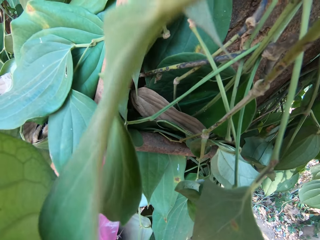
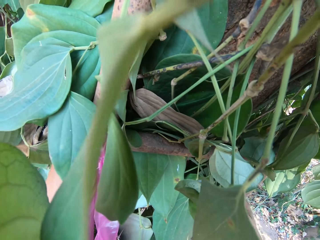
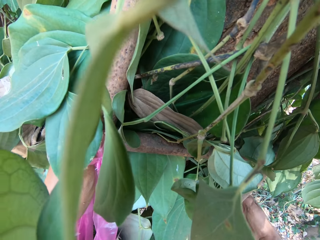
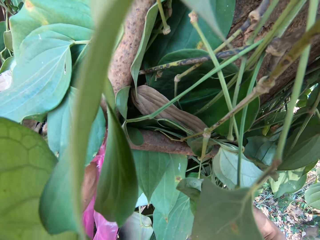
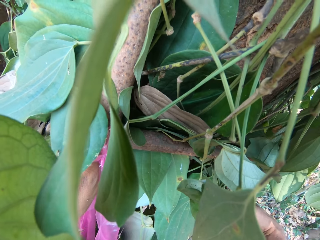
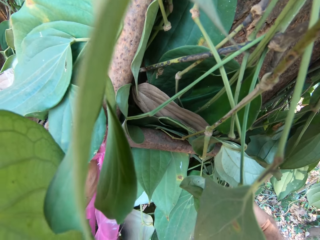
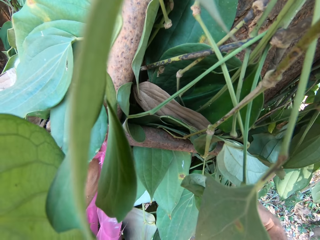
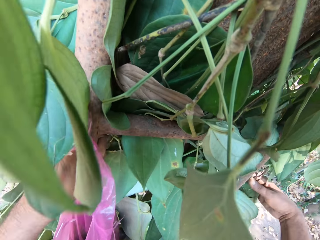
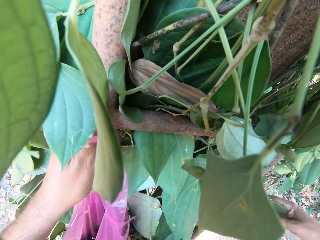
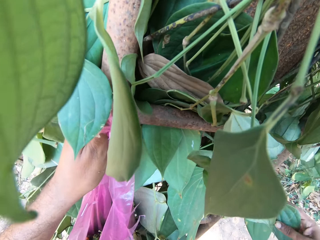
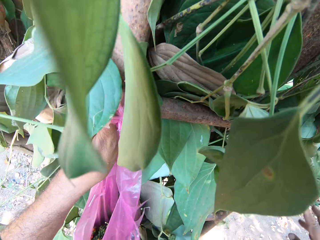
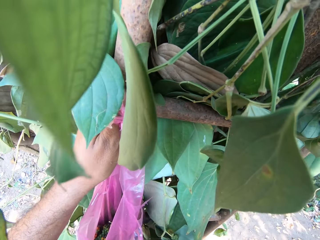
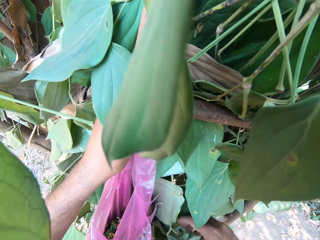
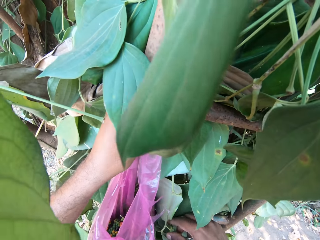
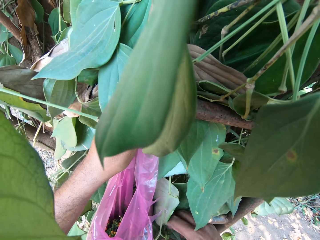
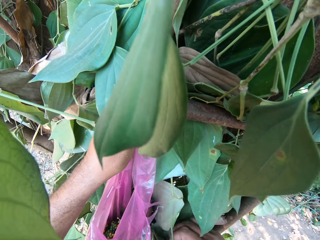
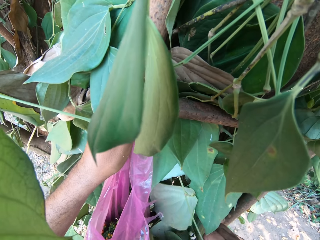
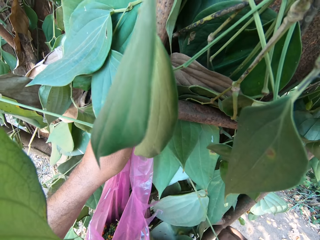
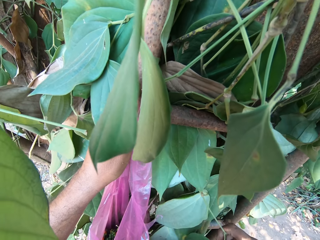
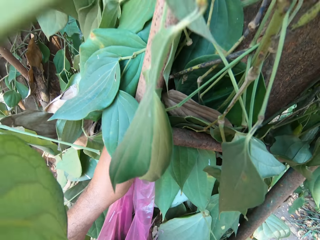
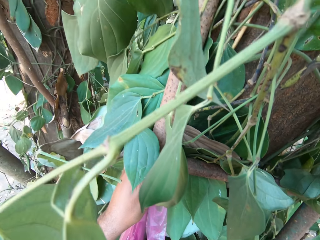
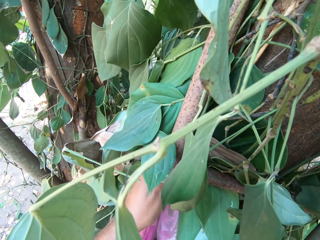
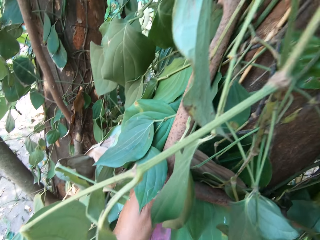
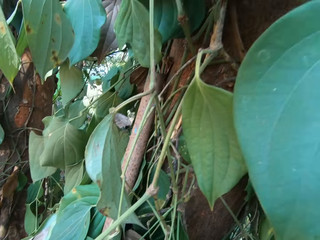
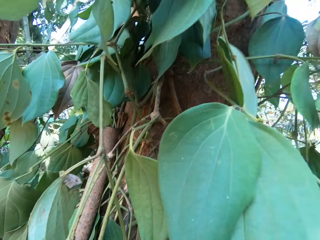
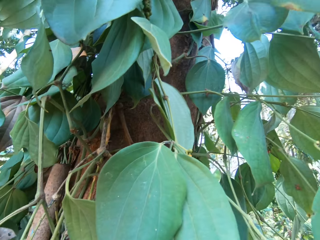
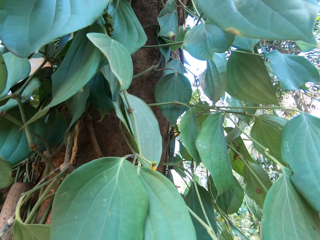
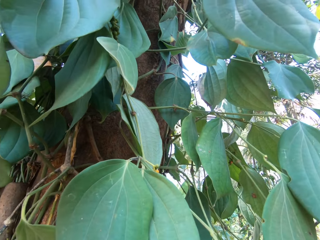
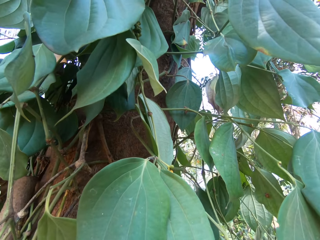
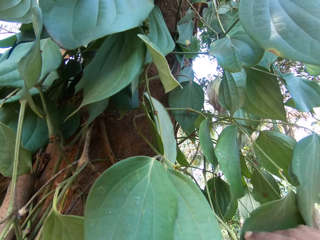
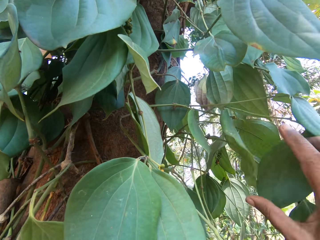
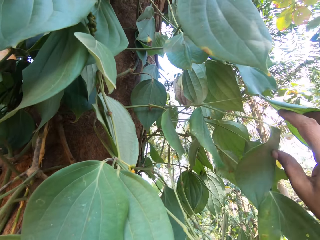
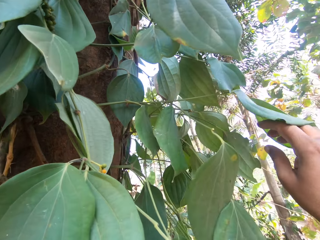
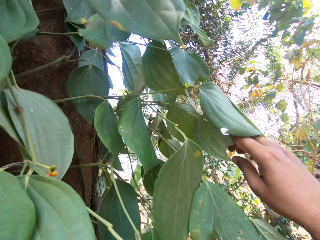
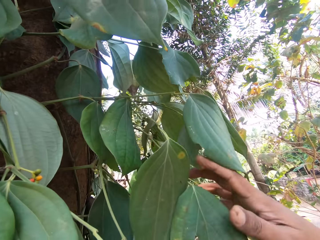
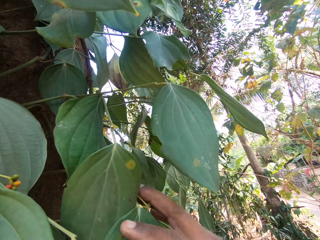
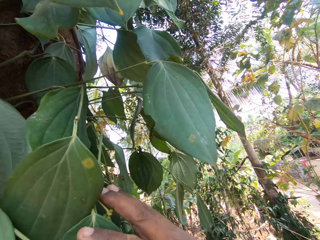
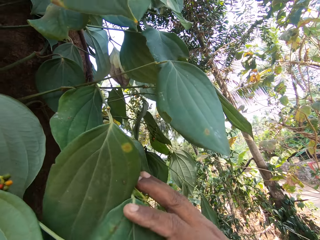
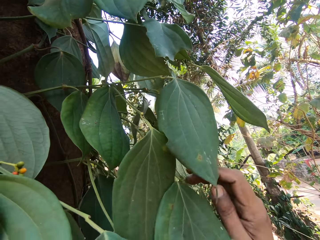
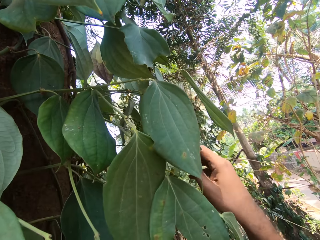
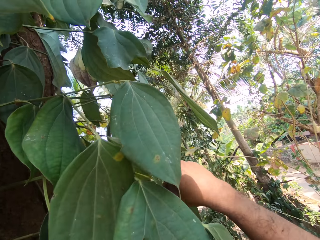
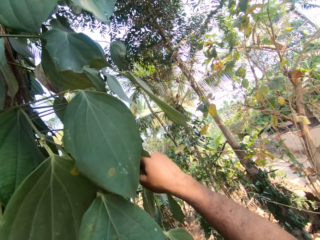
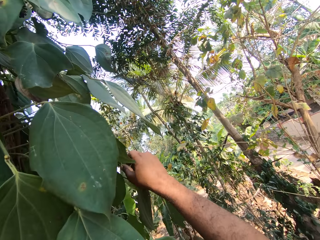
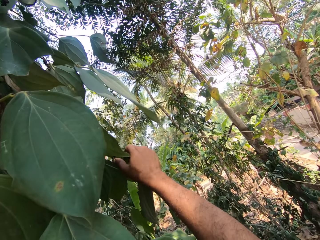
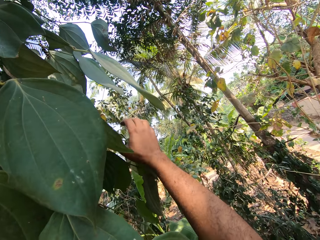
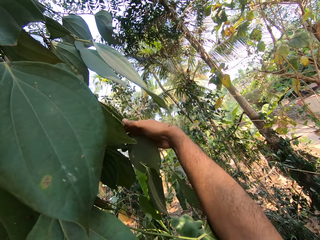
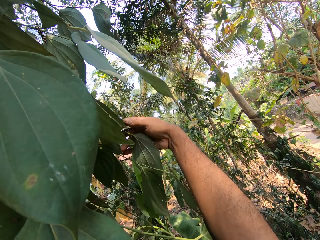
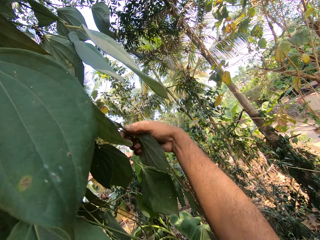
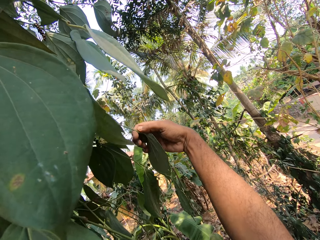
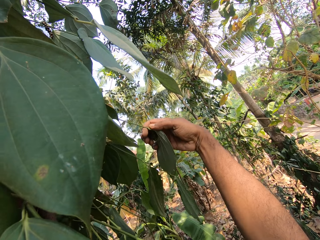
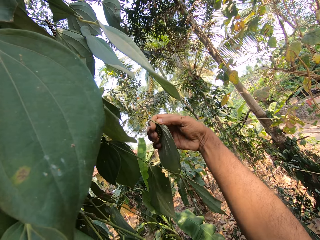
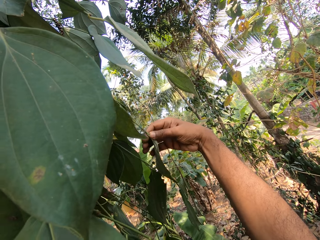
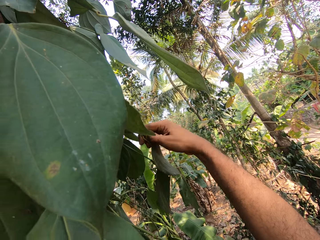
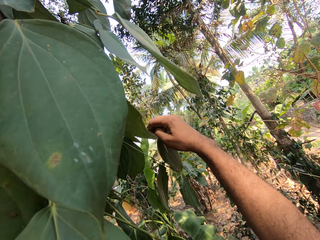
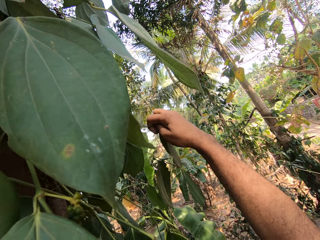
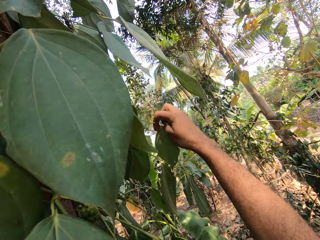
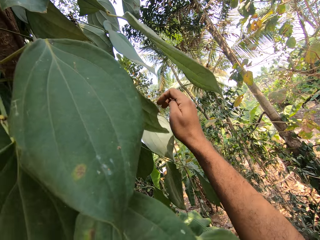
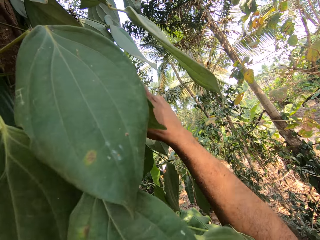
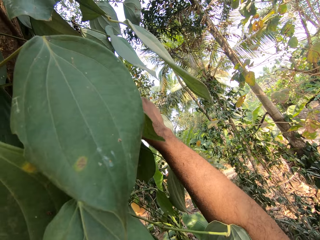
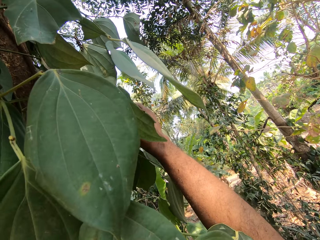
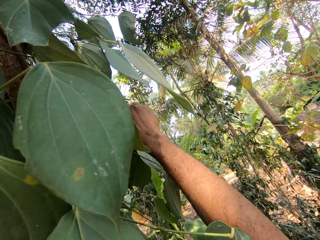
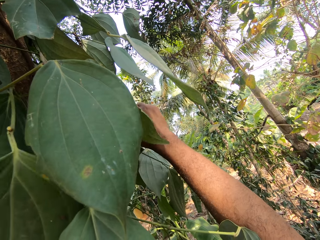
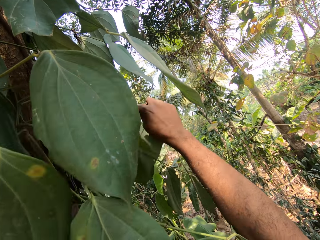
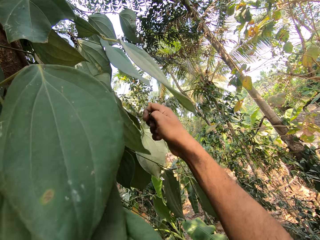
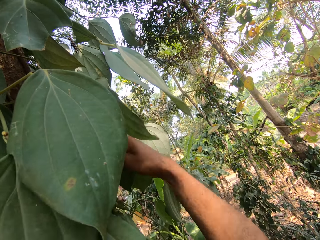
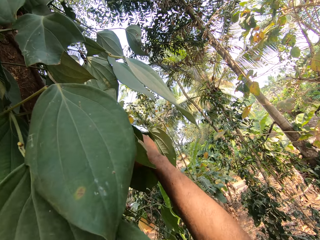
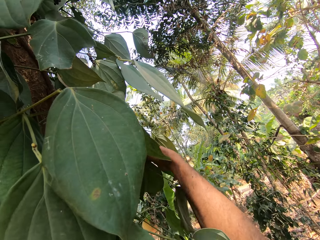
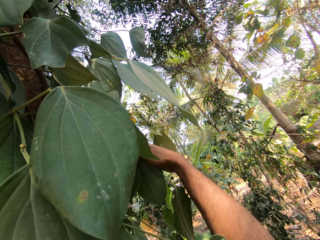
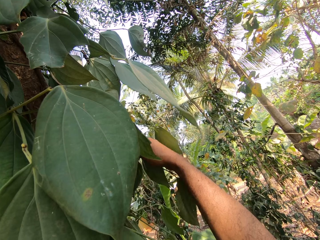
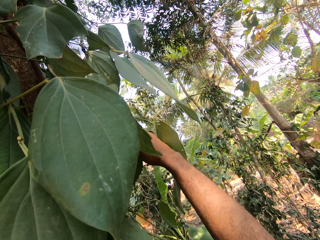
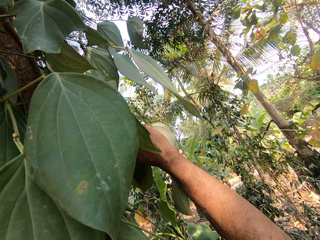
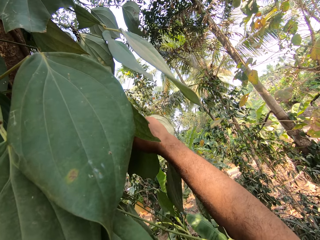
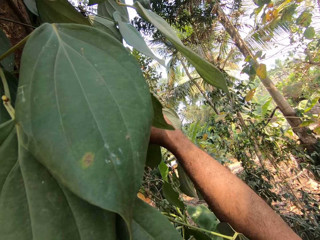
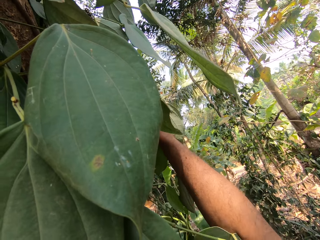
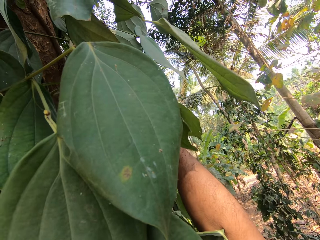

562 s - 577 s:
The camera wearer plucks the fruits from the tree with his right hand. He plucks the fruits from the tree with his right hand again. He looks around. He adjusts the leaves on the tree with his right hand. He touches the leaves. He plucks the leaves from the tree with his right hand. He plucks the fruits from the tree with his right hand.

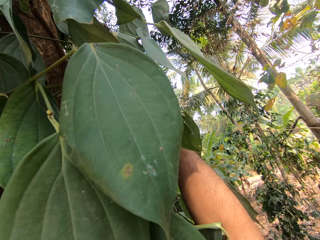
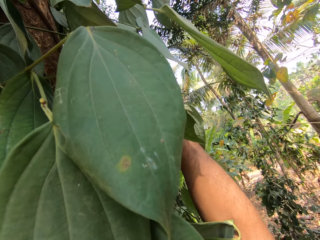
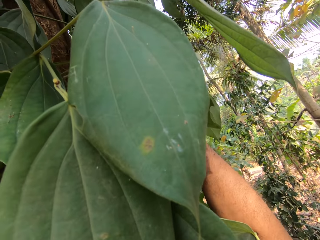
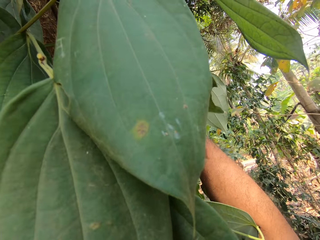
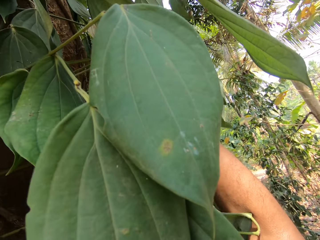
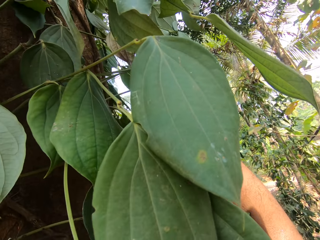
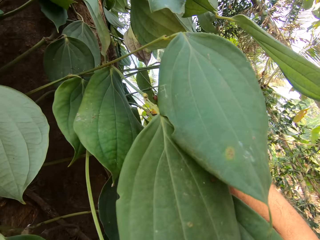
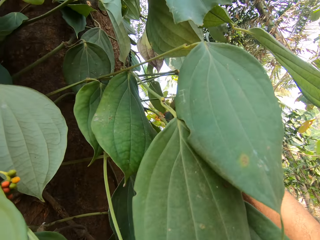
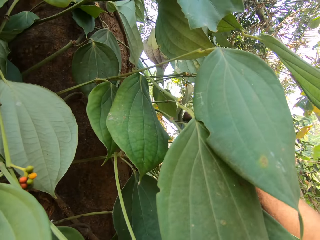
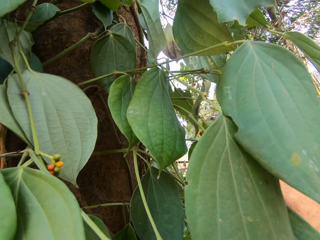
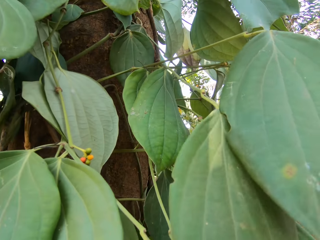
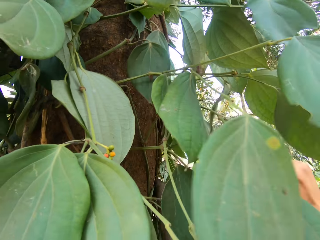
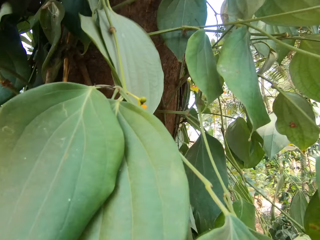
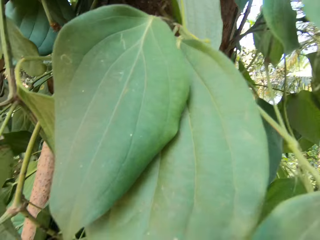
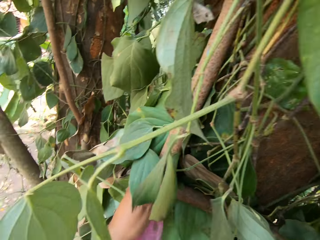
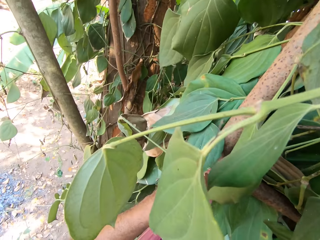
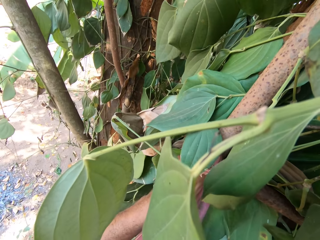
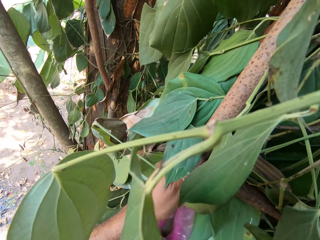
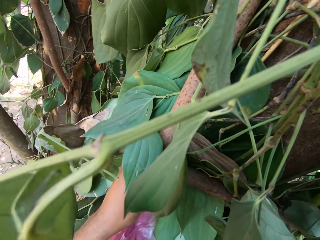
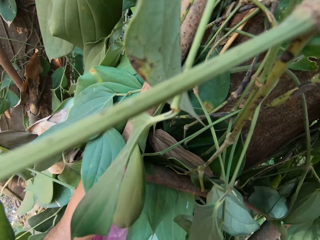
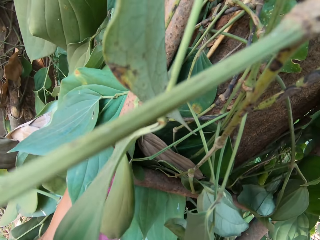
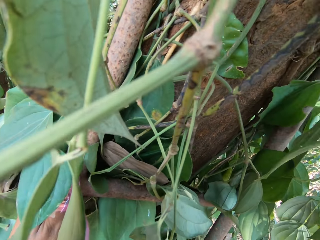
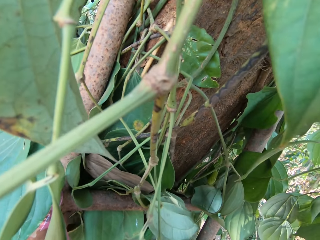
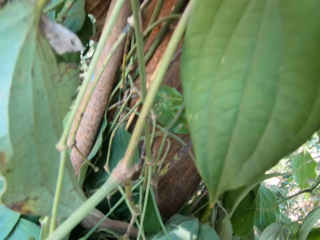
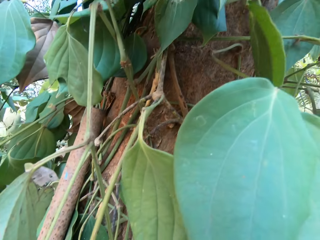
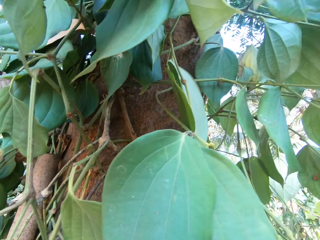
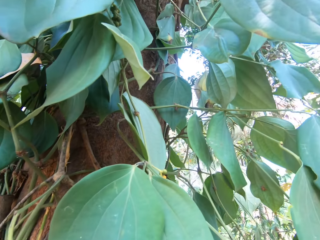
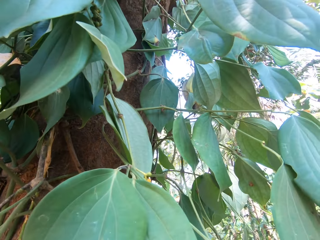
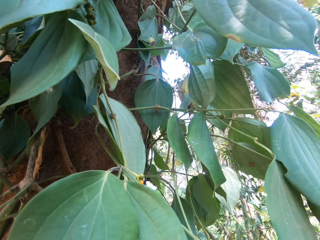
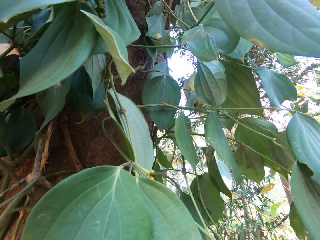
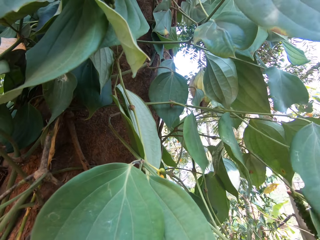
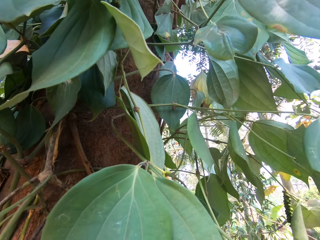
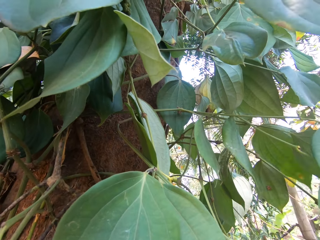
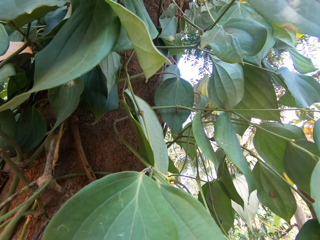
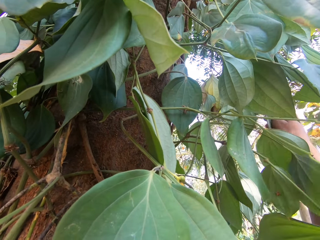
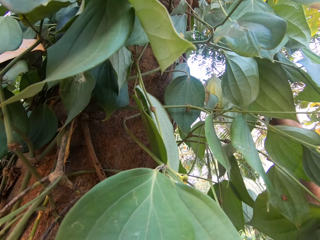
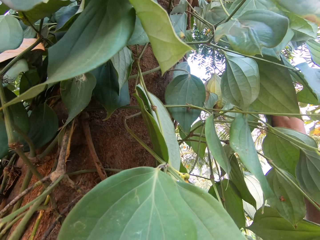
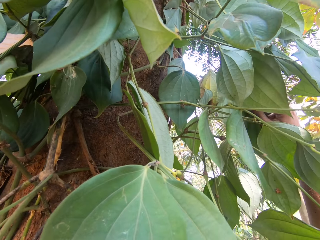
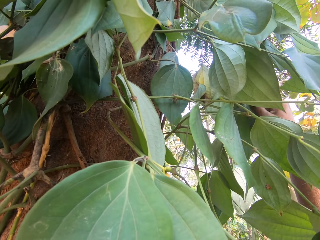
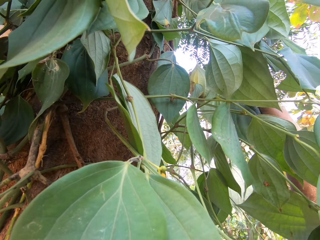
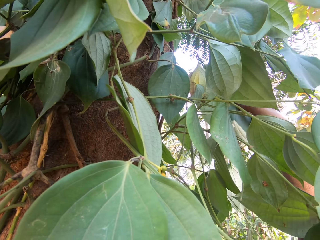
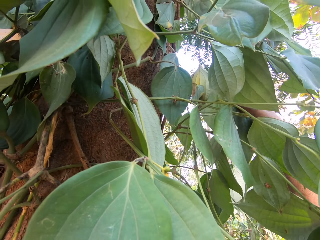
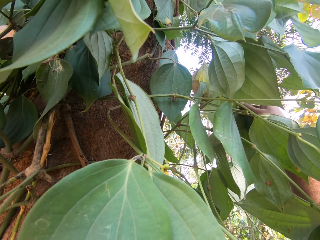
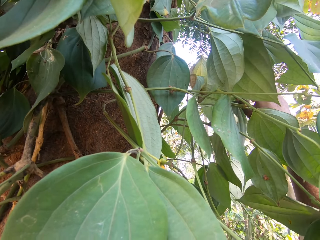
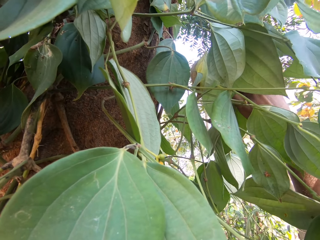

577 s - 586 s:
The camera wearer holds the nylon bag in the hand. He looks around. He puts the fruits in the nylon bag. He looks around. He plucks the fruits. He plucks the leaves from the tree with his right hand.
